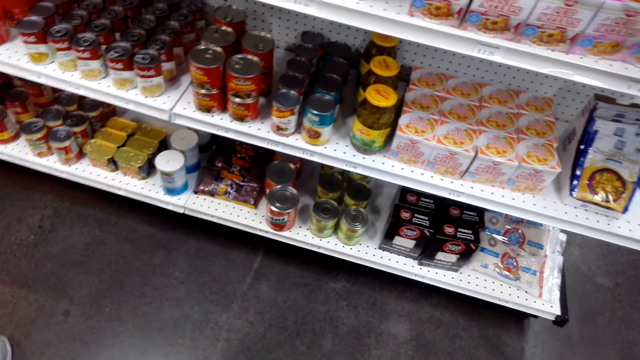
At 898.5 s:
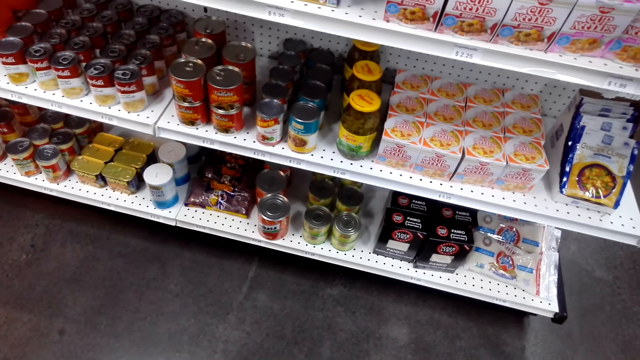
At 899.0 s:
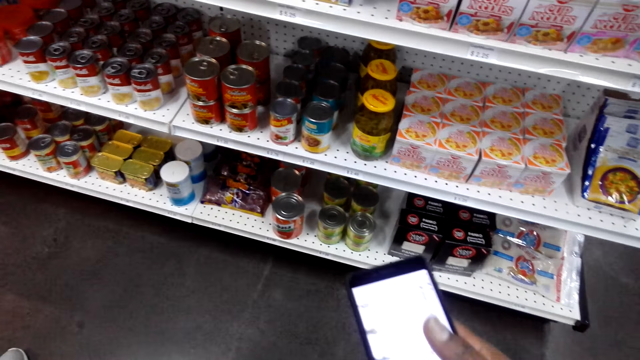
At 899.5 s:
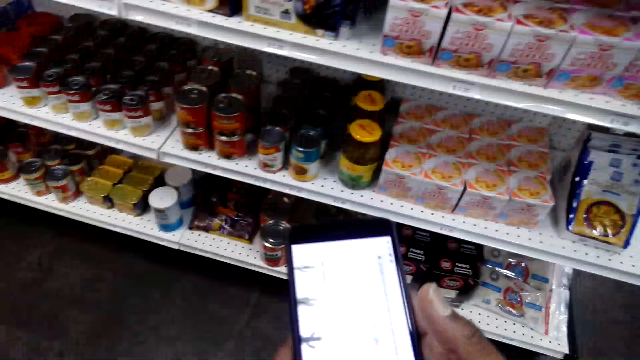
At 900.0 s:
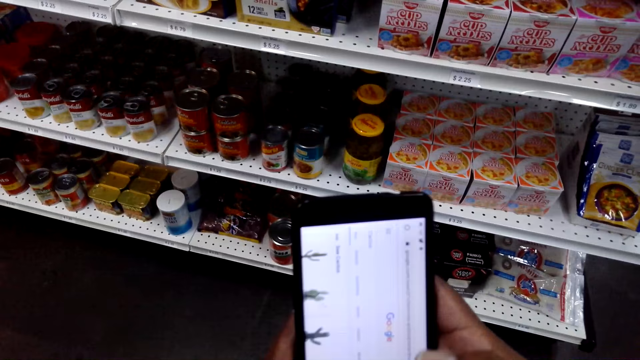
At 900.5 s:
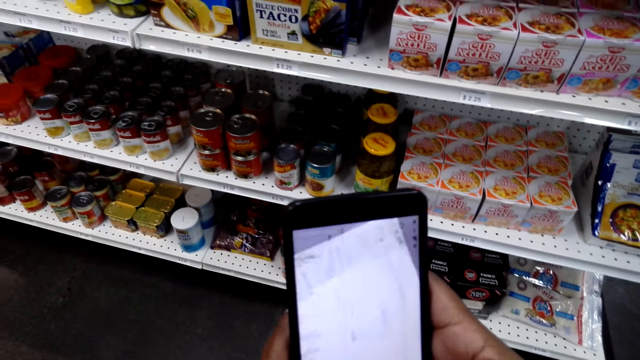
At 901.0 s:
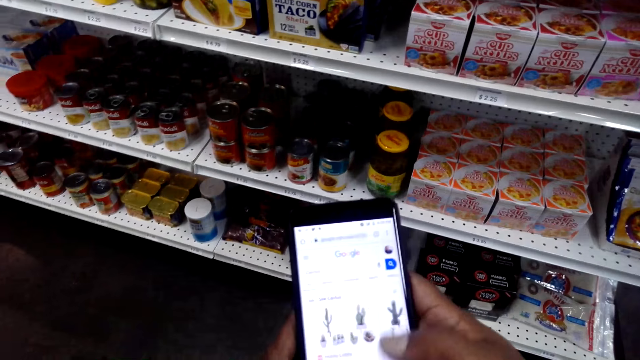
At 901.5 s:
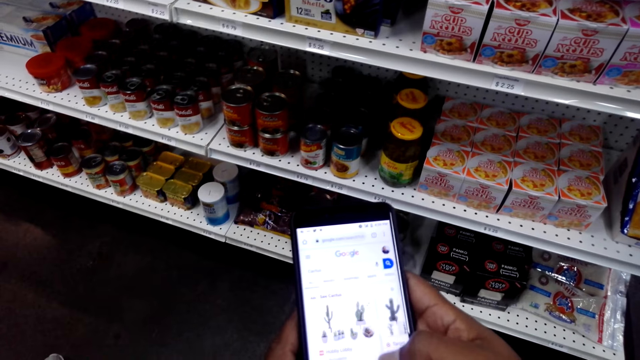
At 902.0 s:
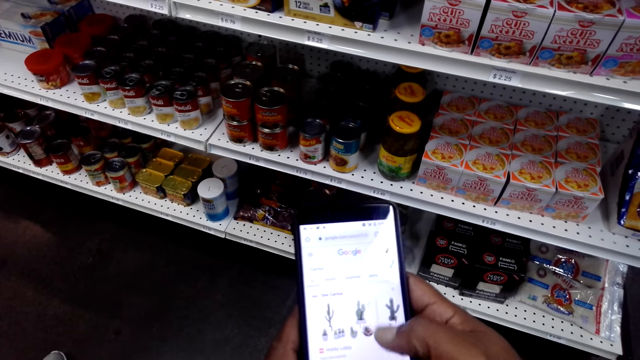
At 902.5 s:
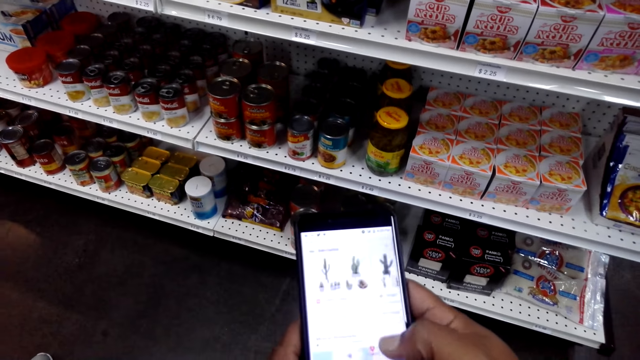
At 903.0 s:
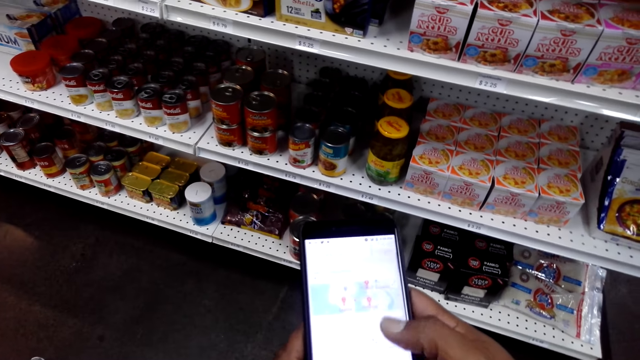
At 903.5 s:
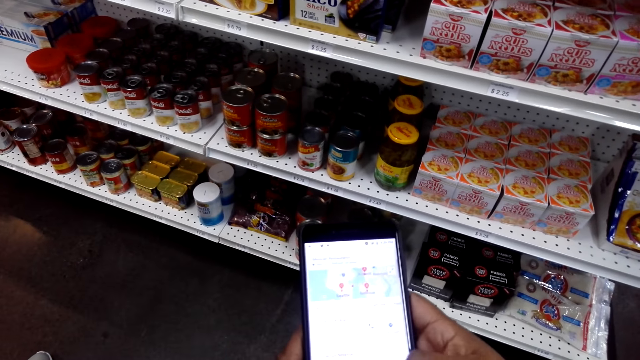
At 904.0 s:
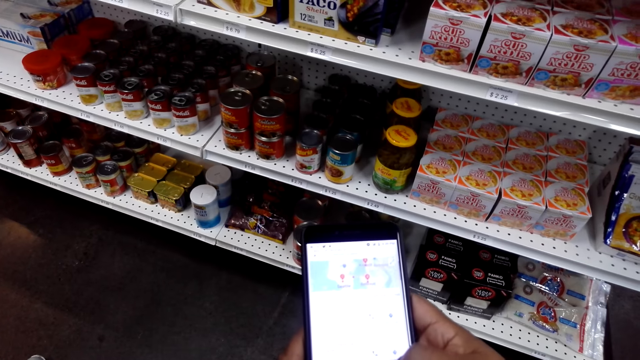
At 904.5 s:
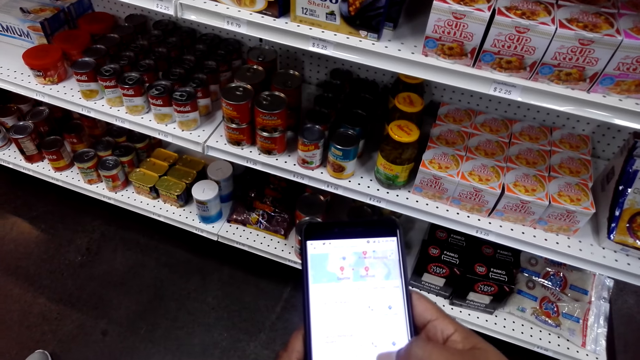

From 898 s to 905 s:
The camera wearer operates a phone.

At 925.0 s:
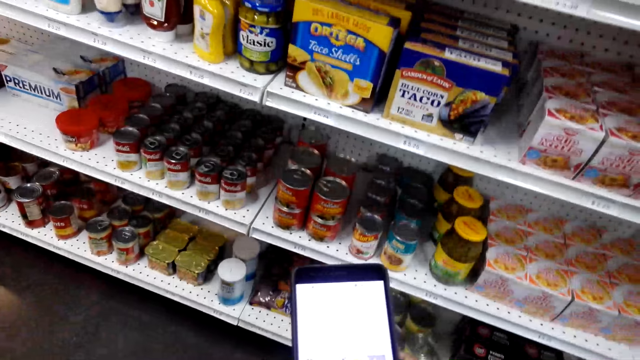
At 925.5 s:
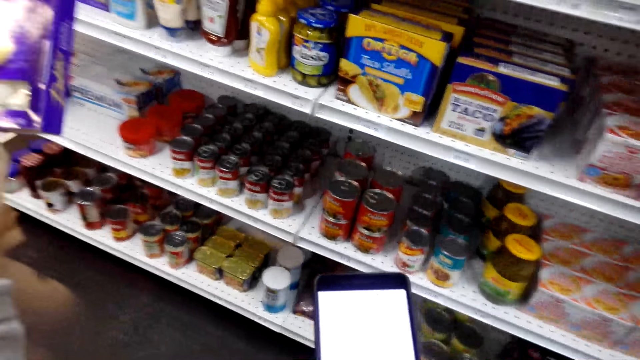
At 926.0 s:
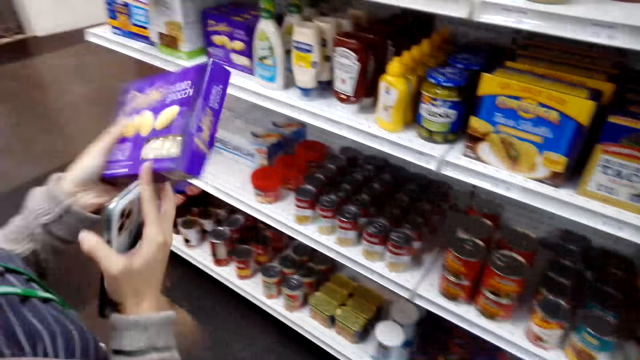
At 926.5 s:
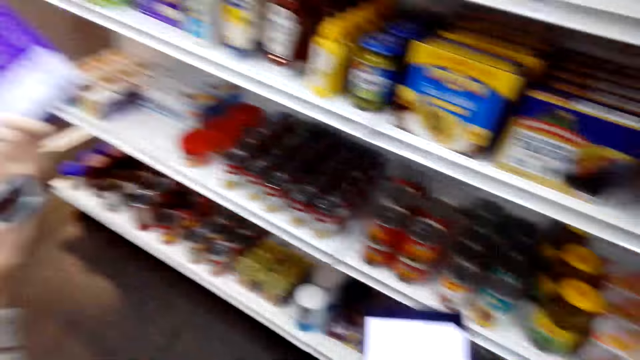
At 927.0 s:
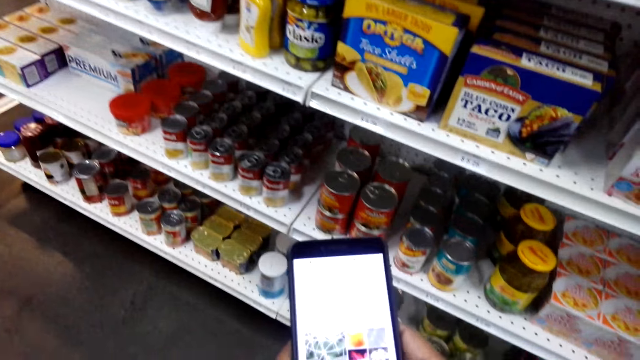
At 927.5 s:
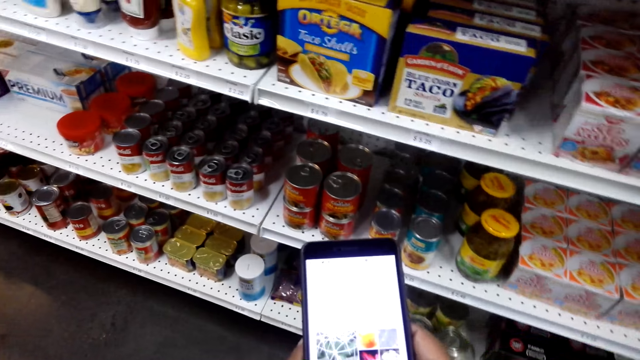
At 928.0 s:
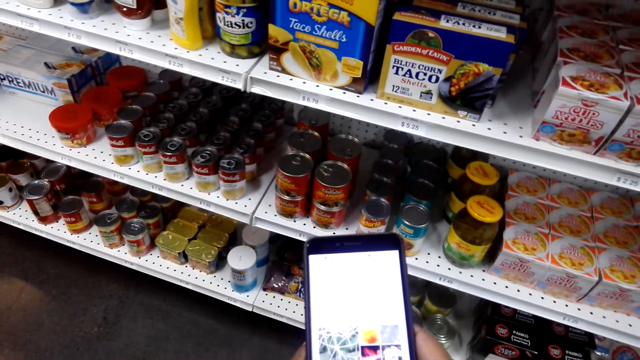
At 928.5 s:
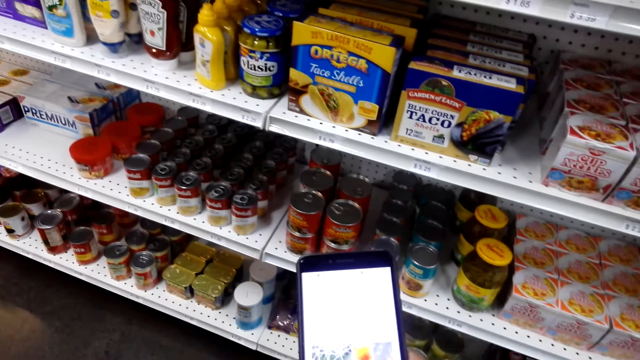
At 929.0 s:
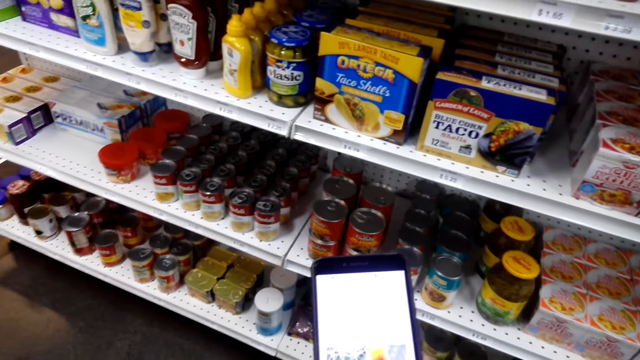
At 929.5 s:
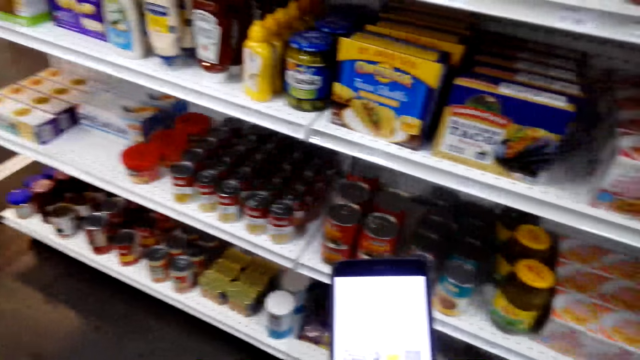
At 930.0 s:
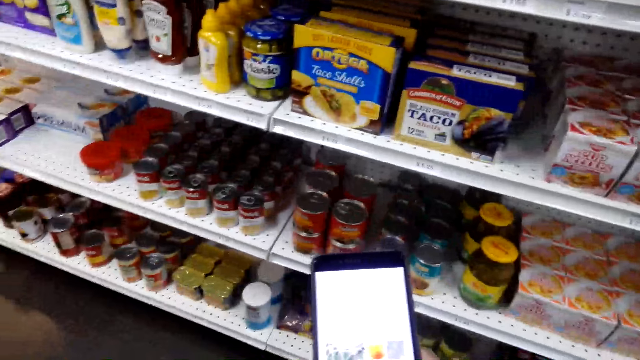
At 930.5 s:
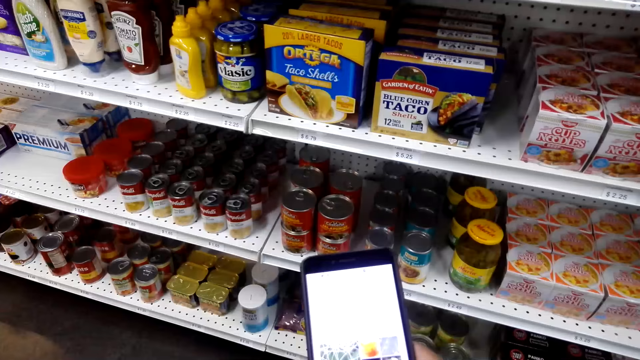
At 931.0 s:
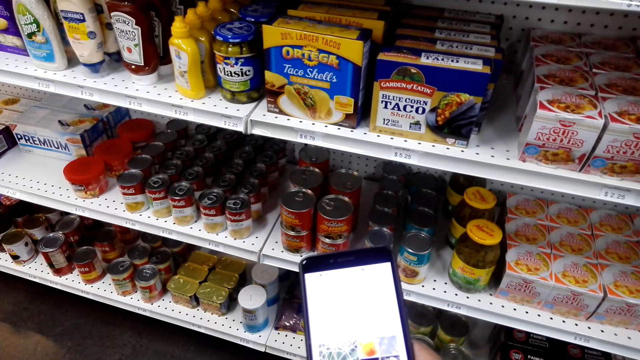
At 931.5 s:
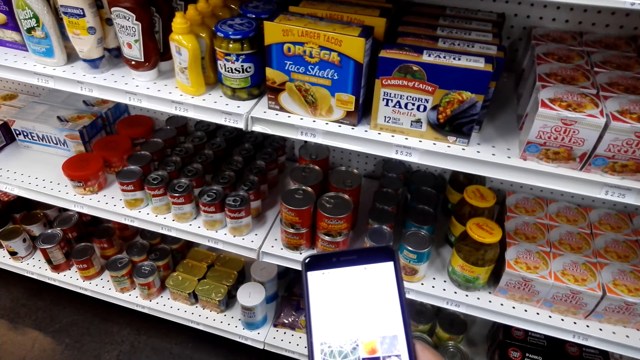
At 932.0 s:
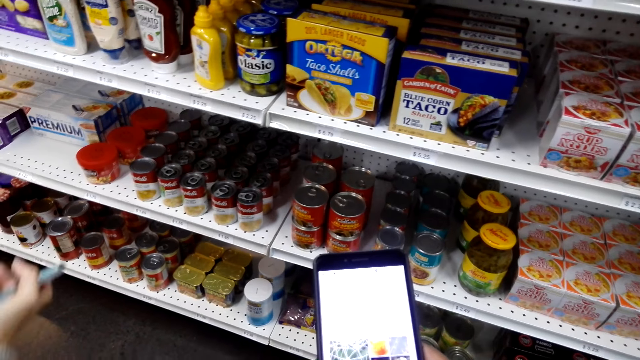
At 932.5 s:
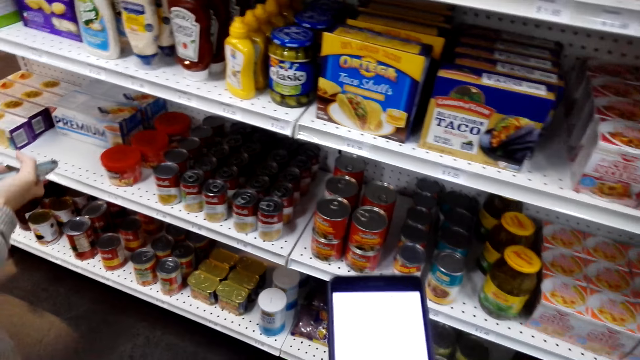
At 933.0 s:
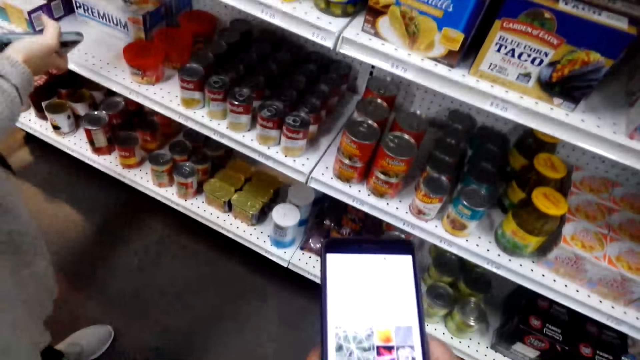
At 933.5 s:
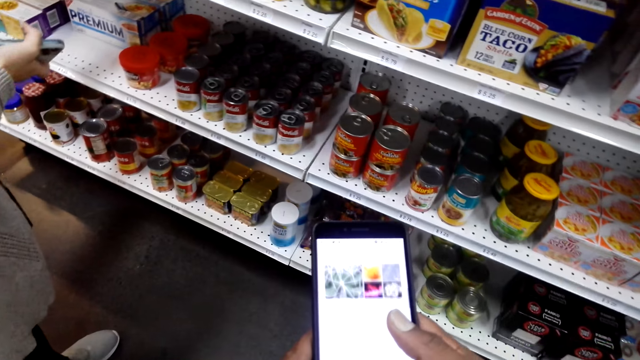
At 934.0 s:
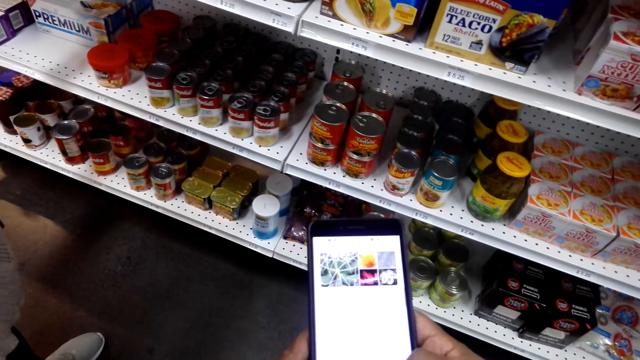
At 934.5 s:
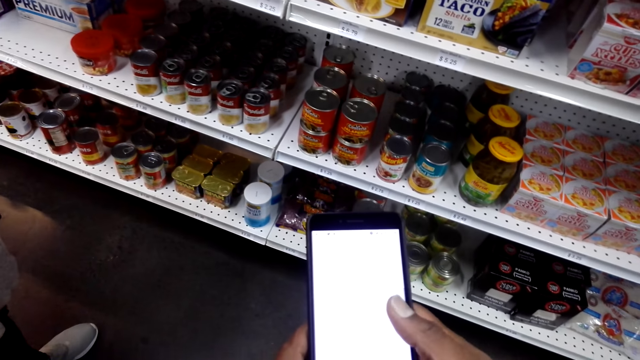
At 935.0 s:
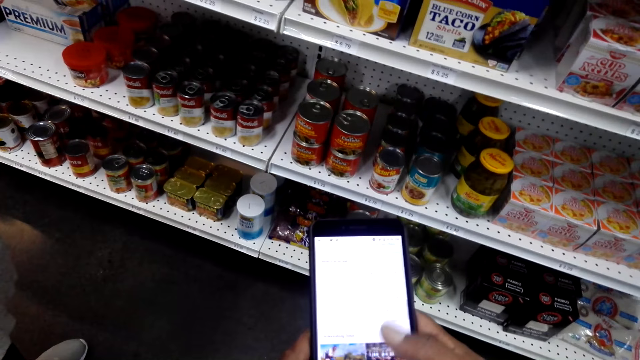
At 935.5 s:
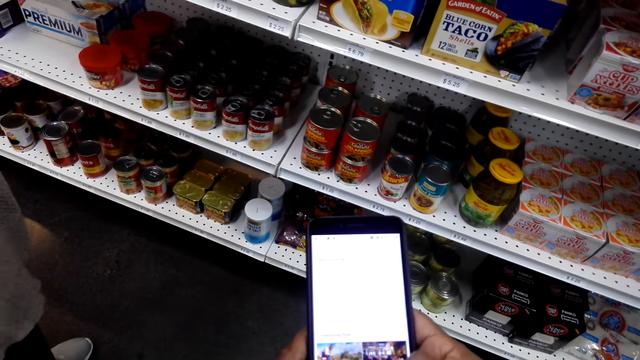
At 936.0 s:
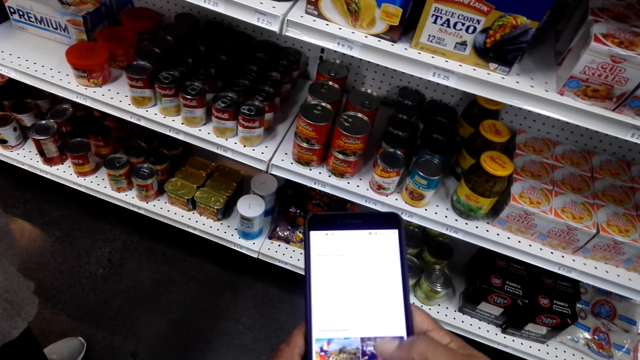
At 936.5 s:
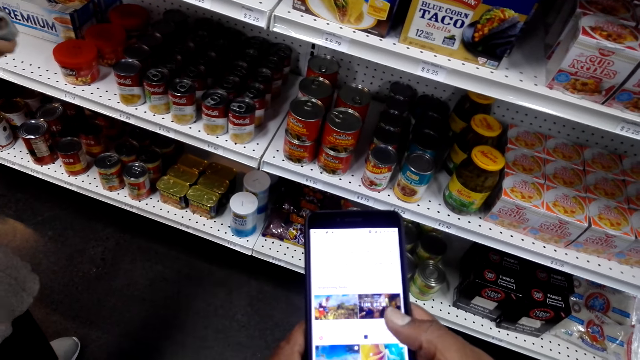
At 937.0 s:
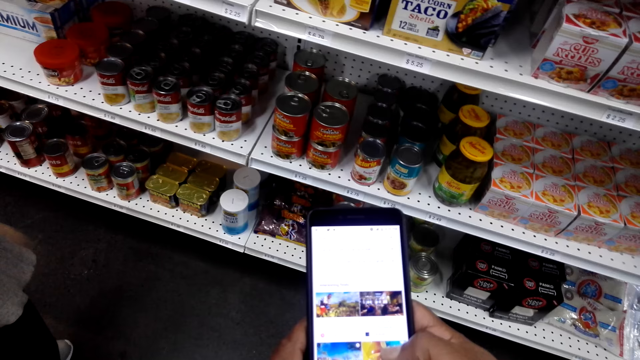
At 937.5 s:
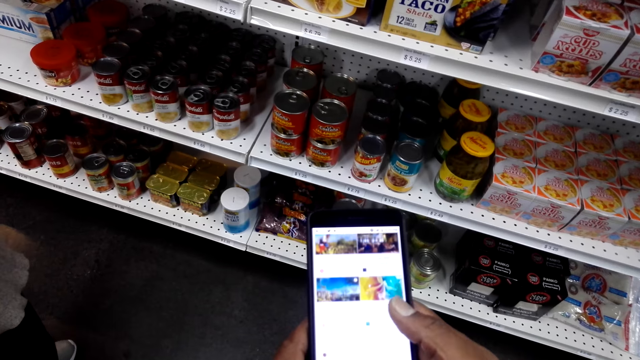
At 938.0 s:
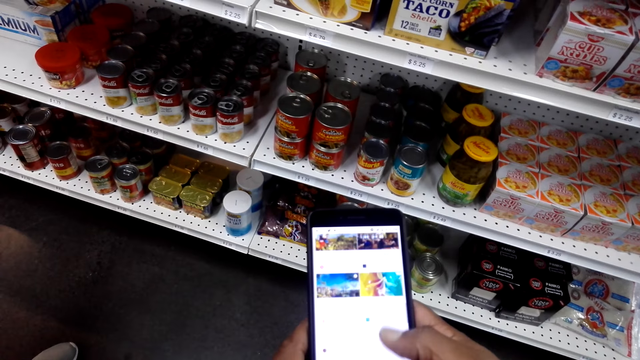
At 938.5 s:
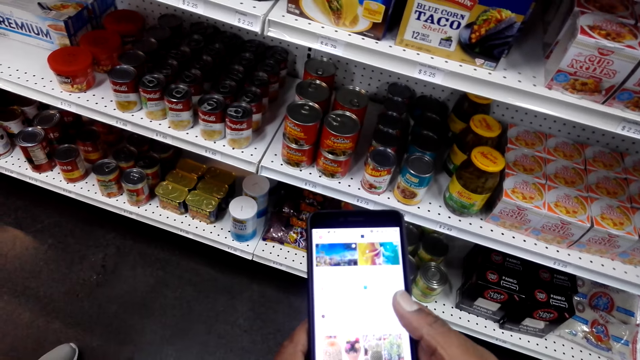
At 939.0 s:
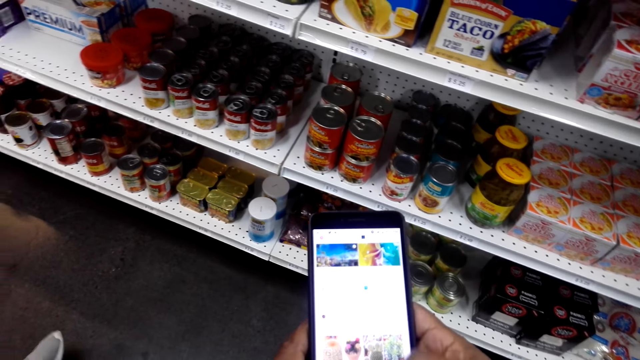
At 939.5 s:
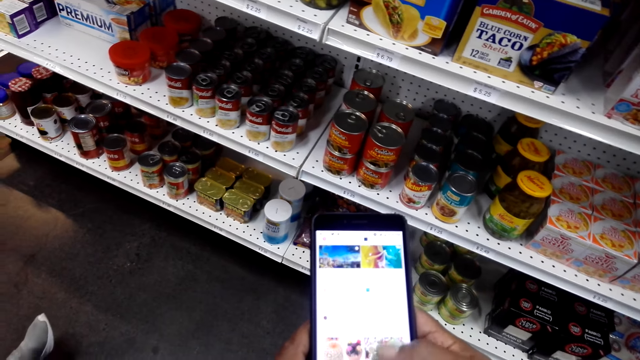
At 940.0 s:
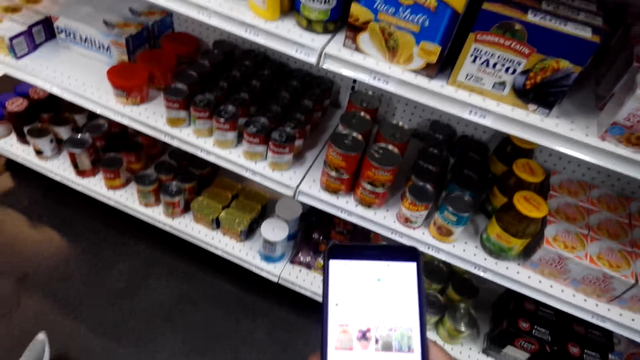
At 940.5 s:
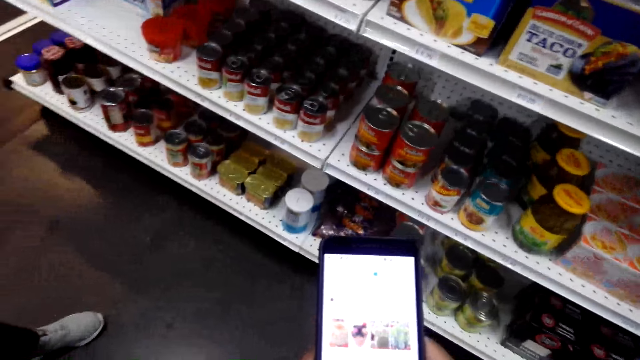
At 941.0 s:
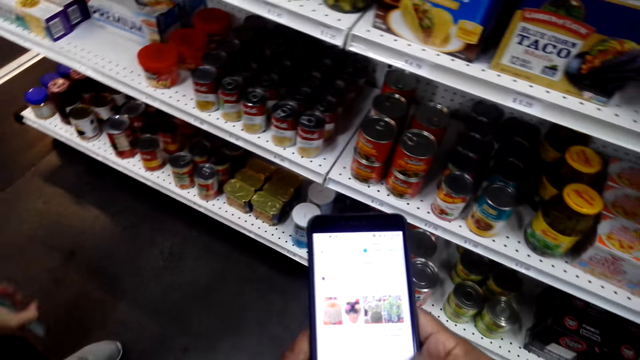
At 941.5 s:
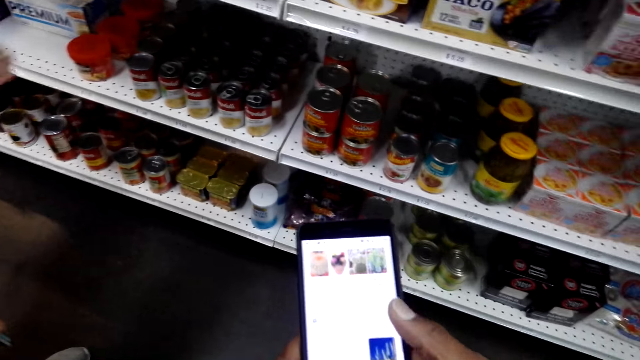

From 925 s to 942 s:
A woman holds something. The camera wearer operates a phone. The woman holds a phone. The camera wearer operates the phone.
